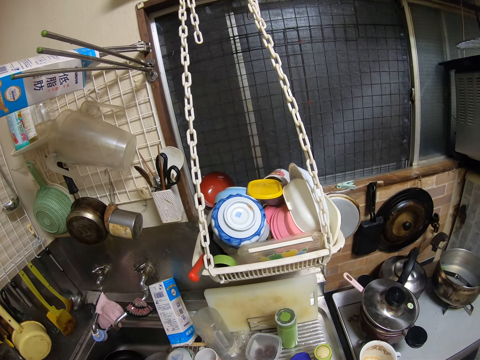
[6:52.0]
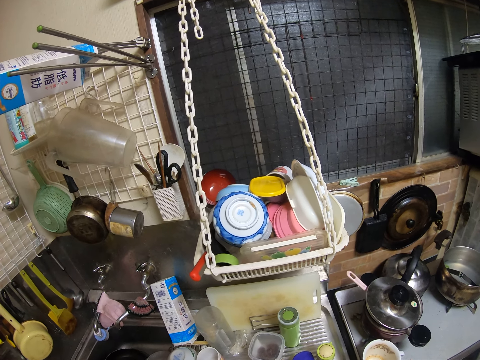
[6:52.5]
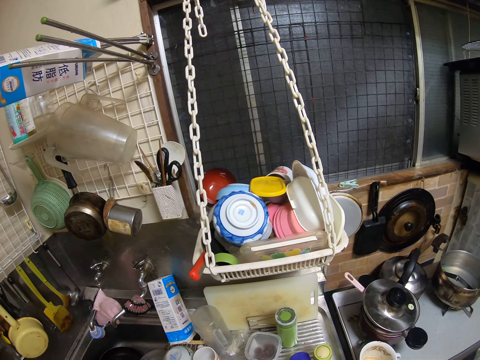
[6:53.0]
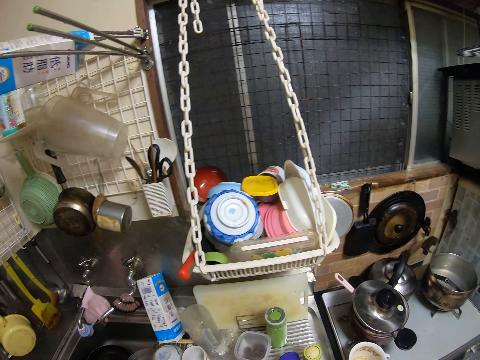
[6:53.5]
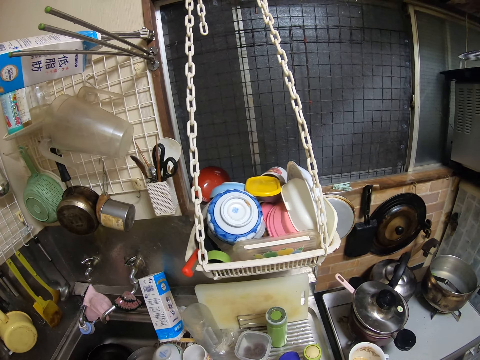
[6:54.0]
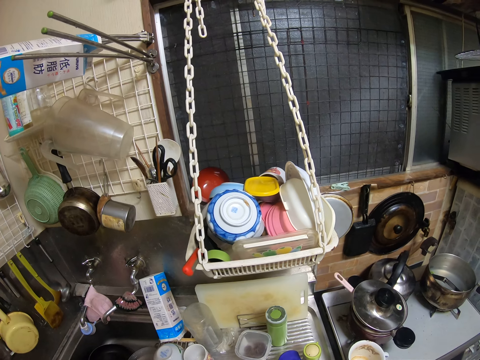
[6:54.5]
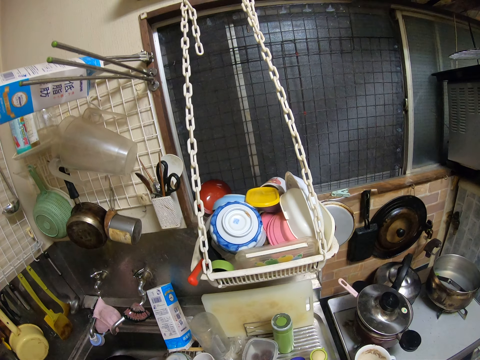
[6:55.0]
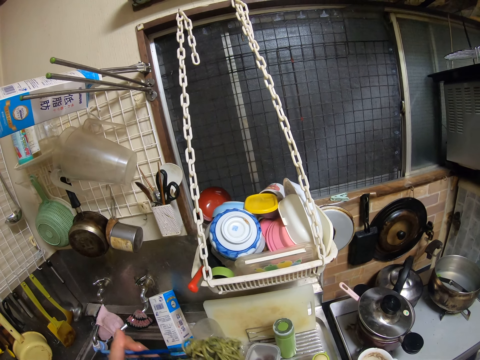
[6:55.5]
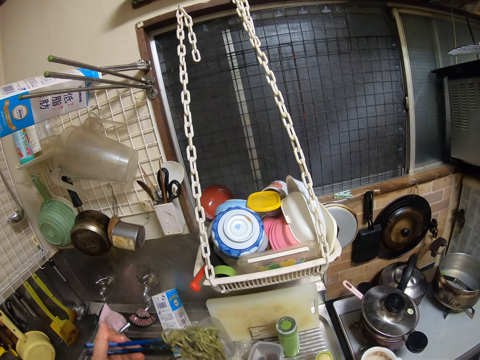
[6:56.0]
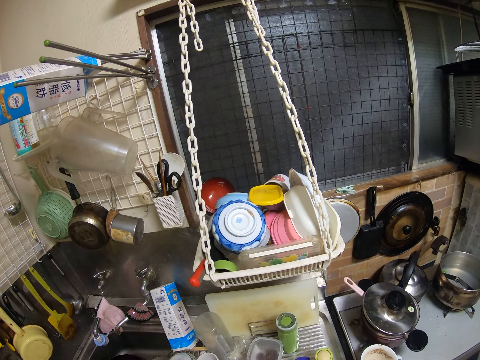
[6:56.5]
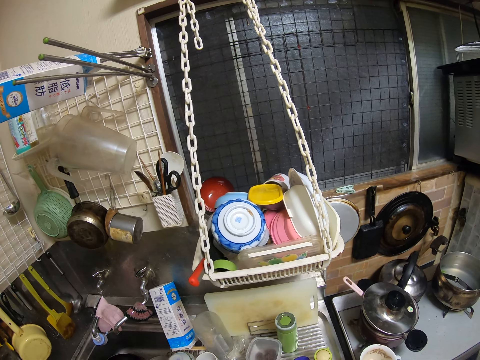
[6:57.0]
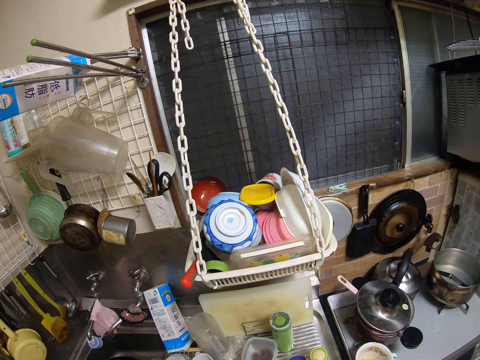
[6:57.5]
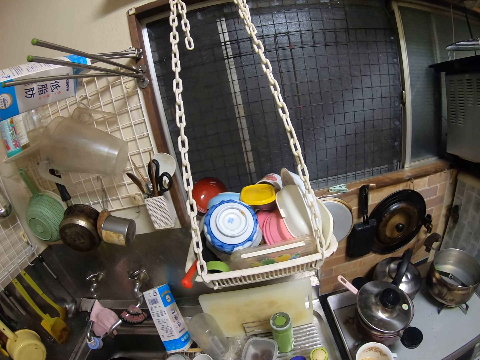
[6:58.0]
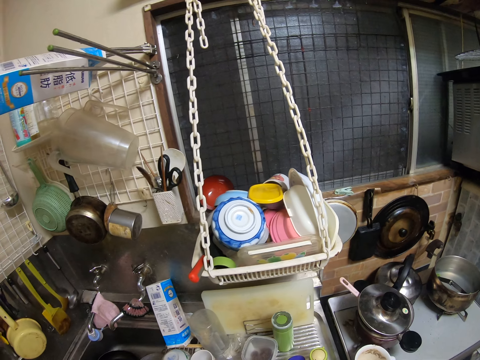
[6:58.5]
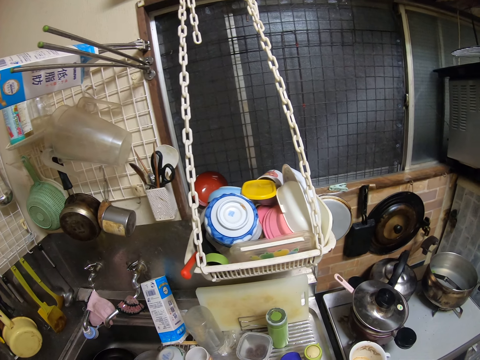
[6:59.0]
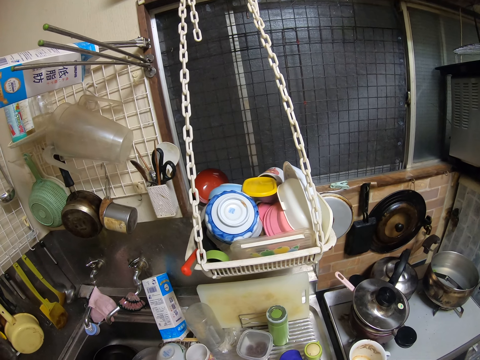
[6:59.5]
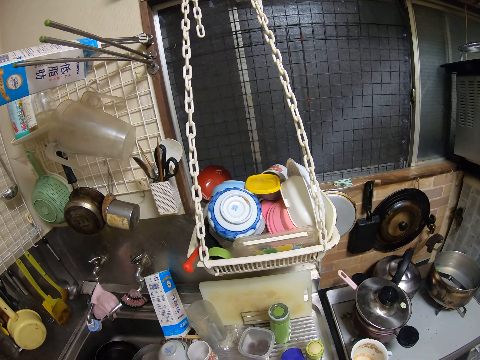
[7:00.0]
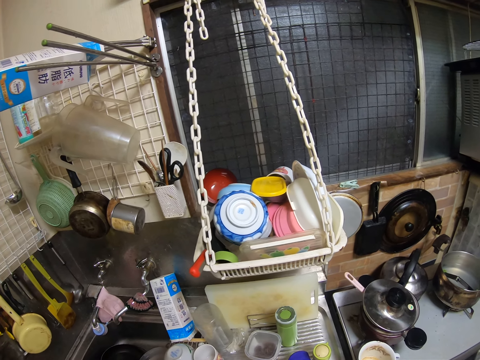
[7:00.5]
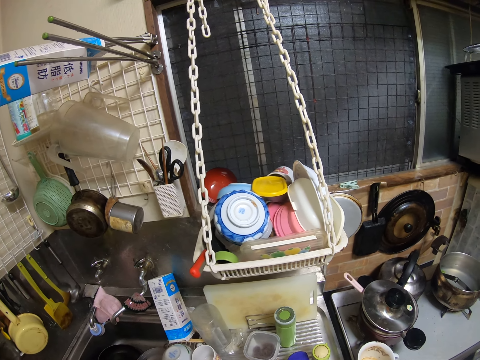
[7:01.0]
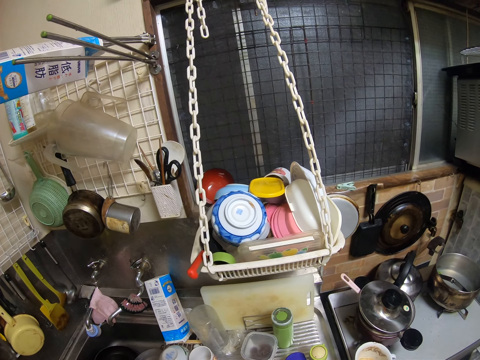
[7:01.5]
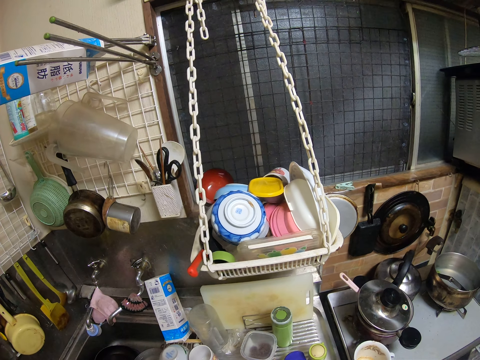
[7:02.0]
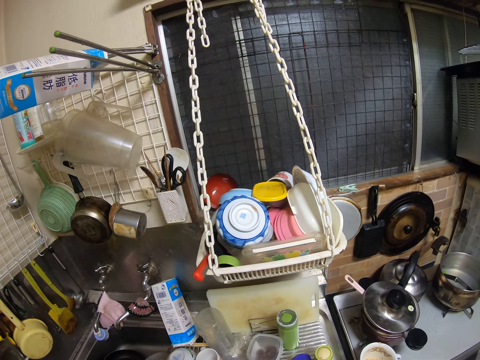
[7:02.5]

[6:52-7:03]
The camera wearer picks something with chopsticks. They put something in the plate.

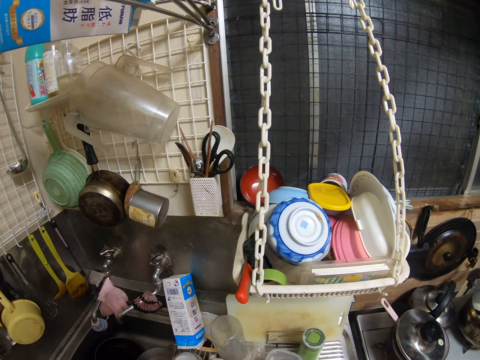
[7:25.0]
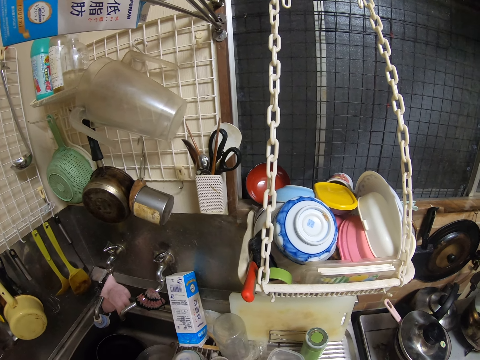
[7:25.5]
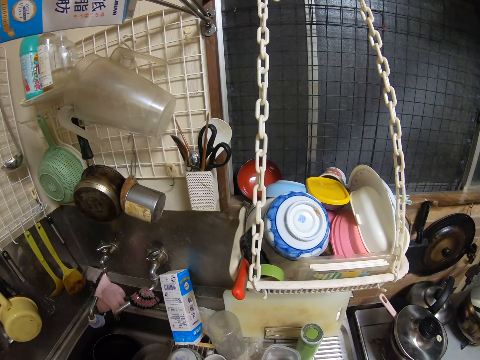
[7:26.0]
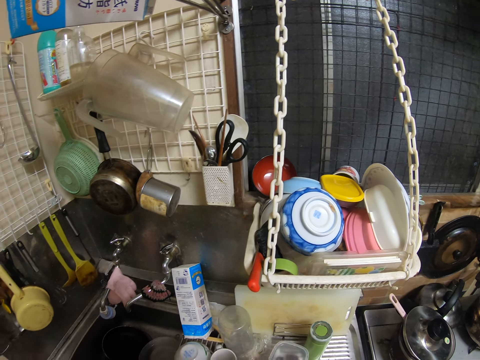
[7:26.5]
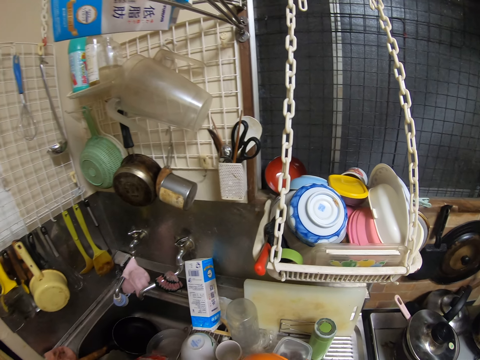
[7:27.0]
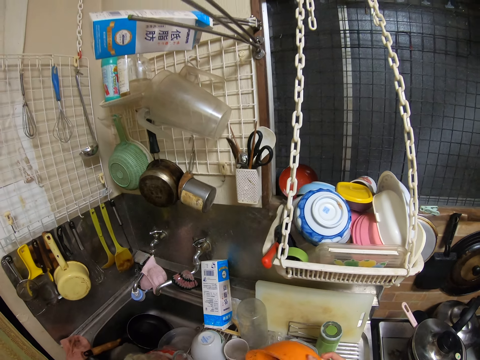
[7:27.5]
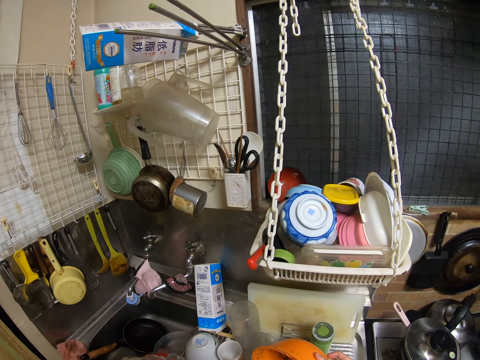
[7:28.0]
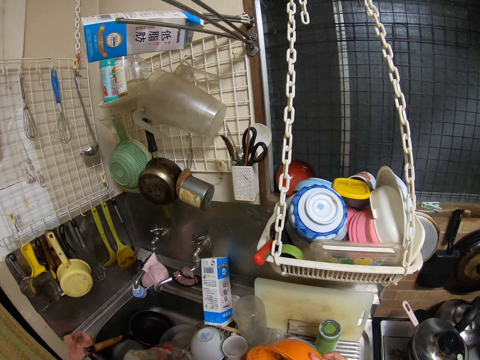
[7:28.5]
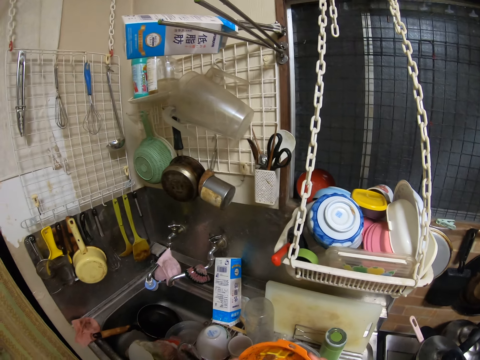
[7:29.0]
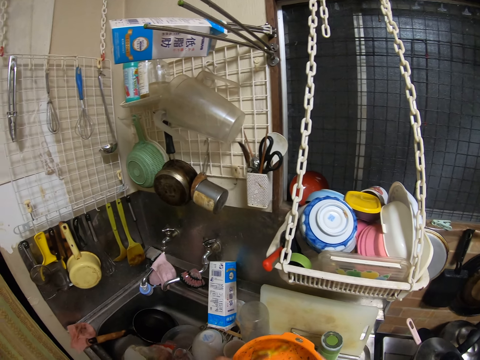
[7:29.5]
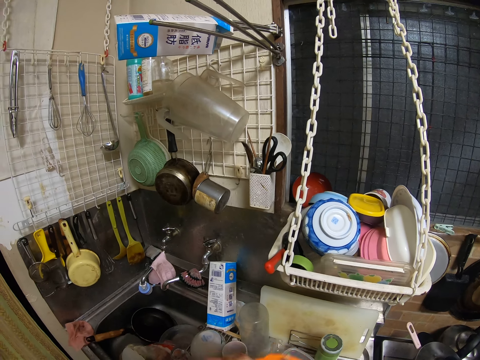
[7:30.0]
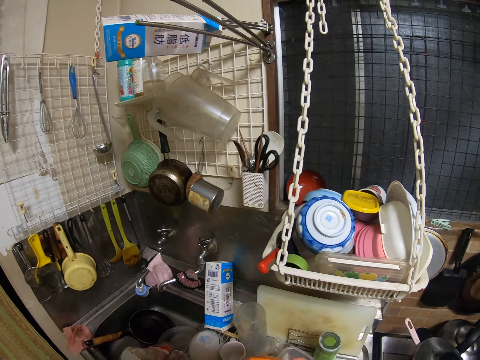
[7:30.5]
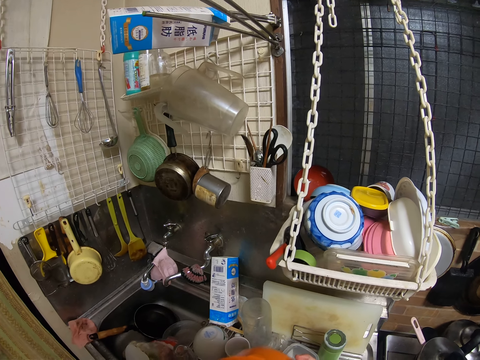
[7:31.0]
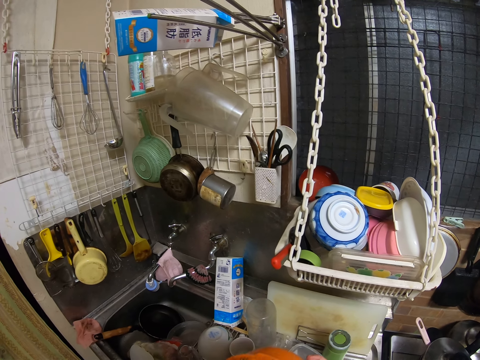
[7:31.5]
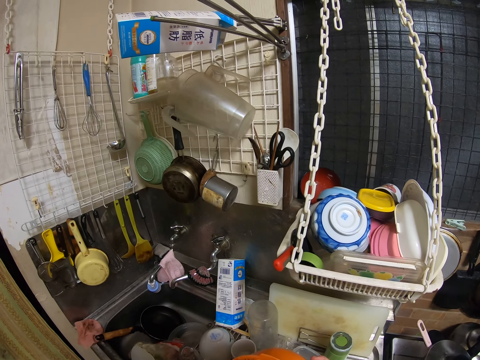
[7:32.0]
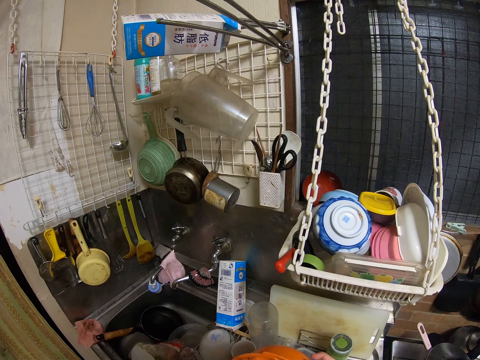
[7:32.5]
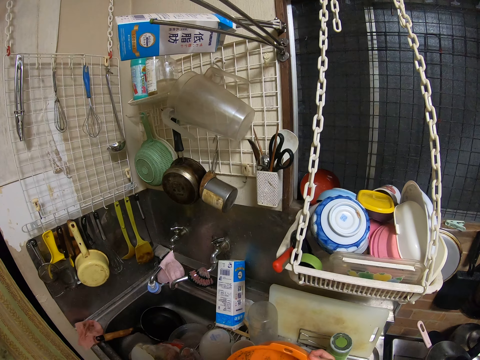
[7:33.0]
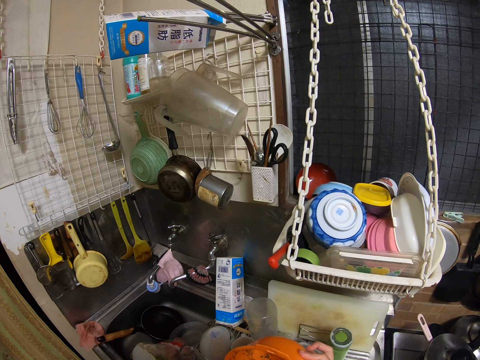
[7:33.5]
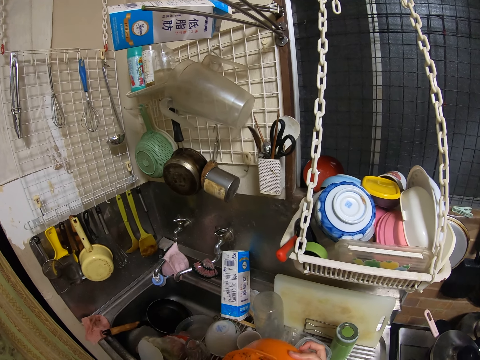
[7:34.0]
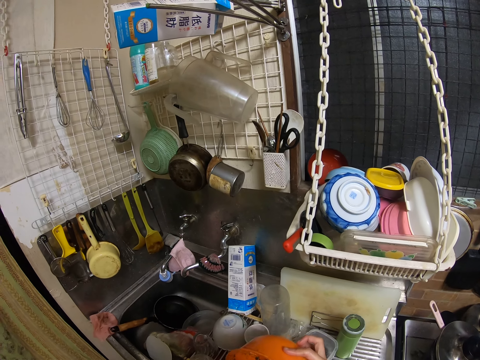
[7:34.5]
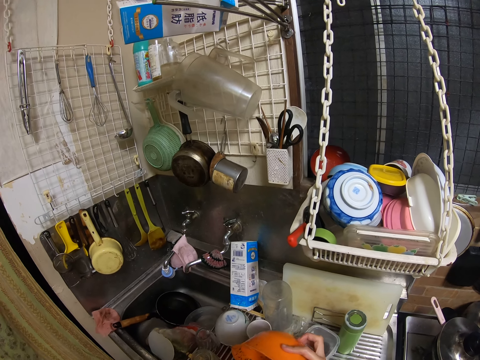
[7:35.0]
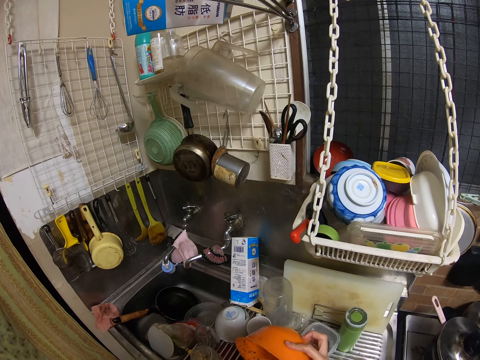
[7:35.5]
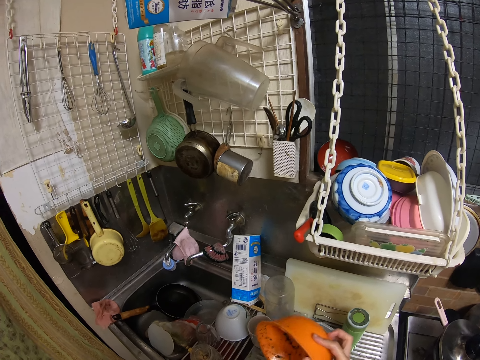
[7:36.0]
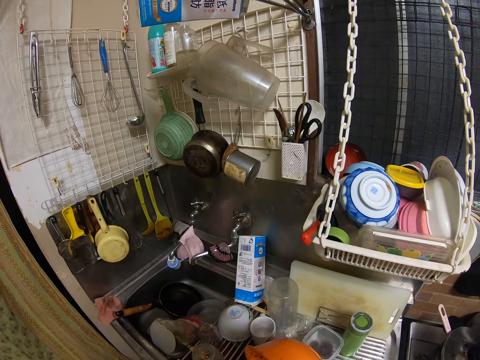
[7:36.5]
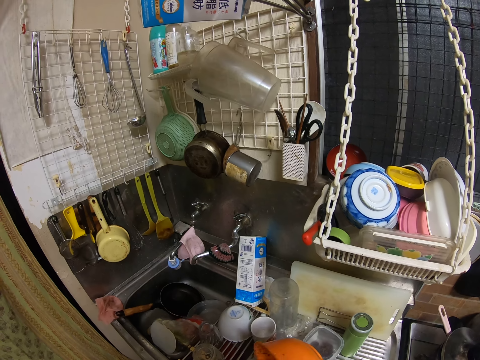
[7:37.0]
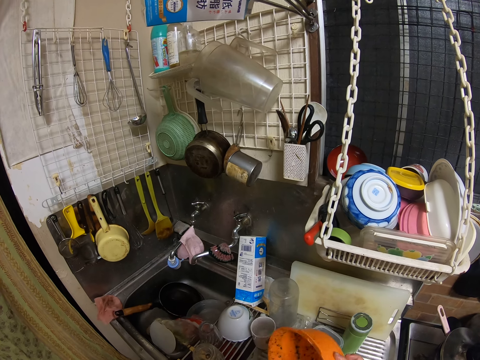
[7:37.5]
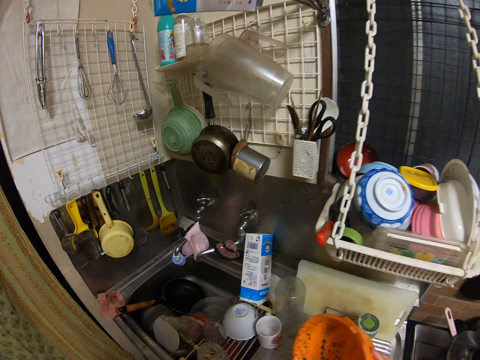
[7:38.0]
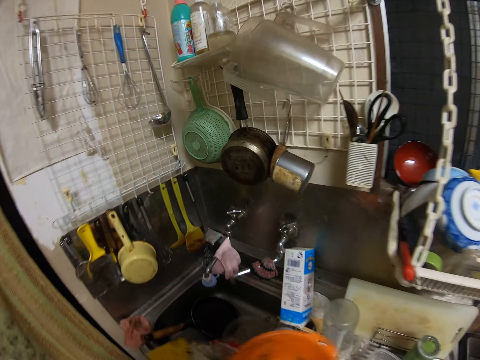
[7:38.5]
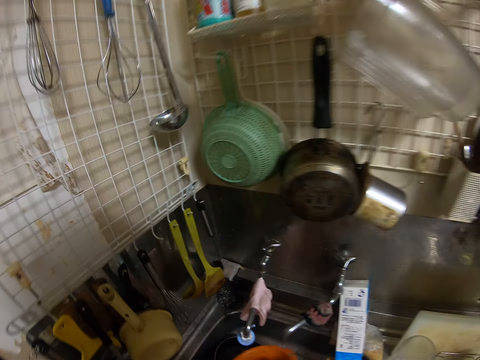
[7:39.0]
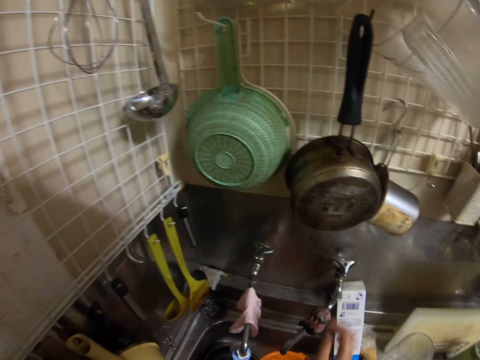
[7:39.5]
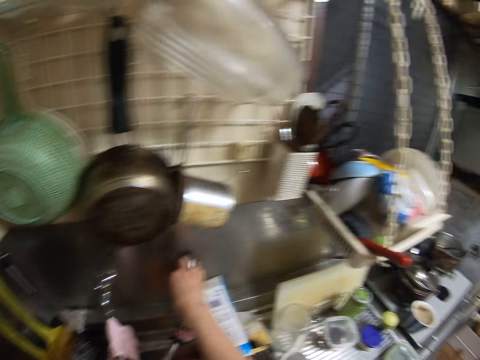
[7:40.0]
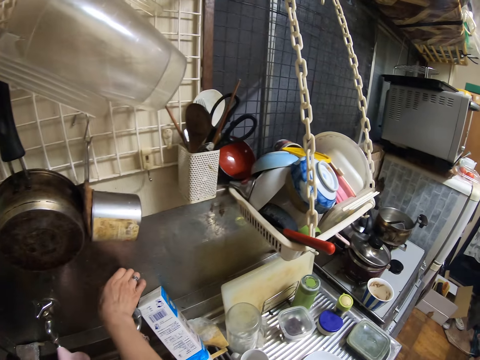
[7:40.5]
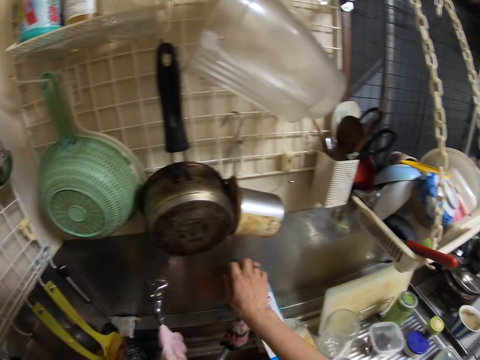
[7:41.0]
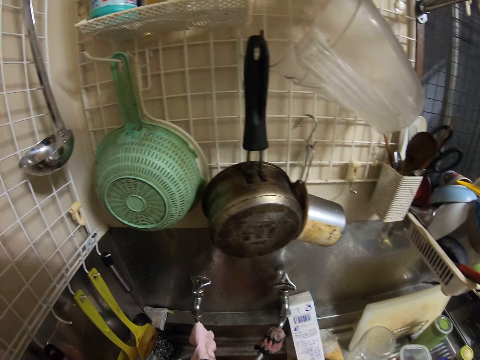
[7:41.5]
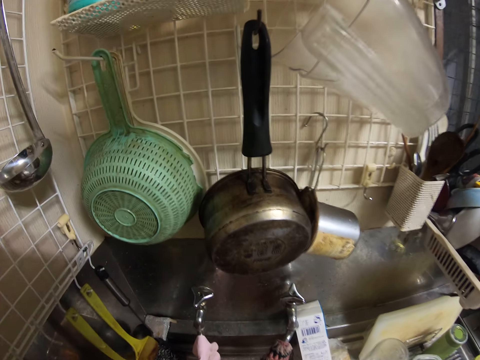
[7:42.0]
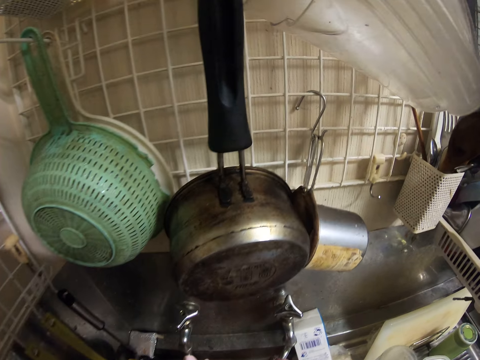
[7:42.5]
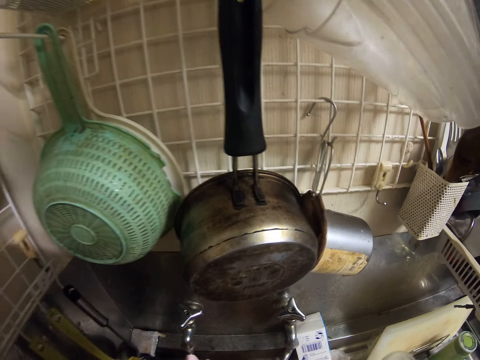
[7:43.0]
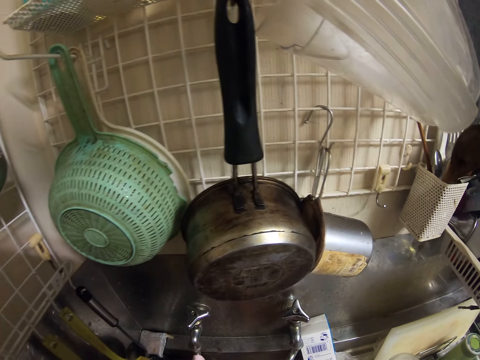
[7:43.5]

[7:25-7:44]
The camera wearer scoops the pasta from the bowl. They drop the bowl in the sink. They open the tap. They wash a spoon.
